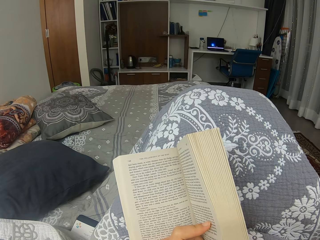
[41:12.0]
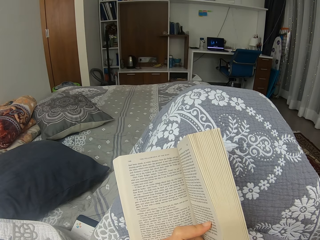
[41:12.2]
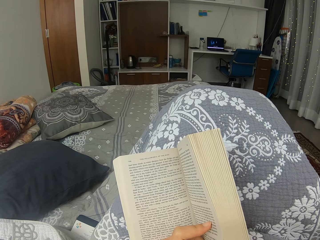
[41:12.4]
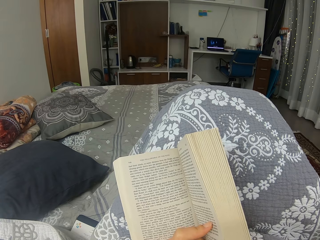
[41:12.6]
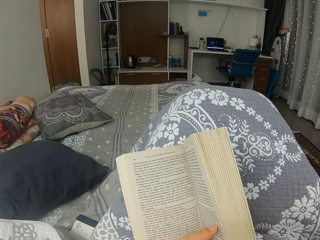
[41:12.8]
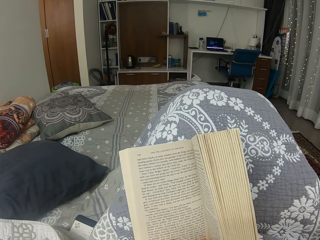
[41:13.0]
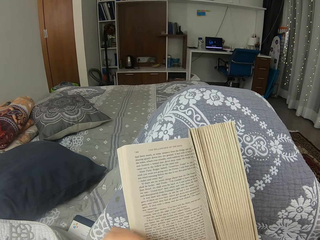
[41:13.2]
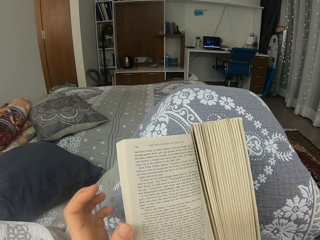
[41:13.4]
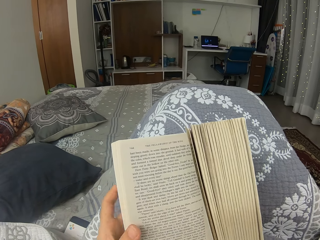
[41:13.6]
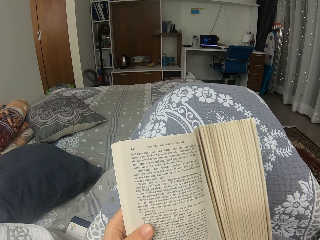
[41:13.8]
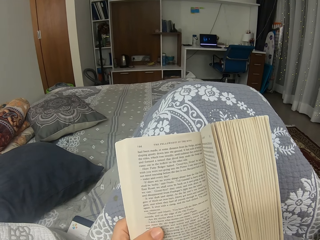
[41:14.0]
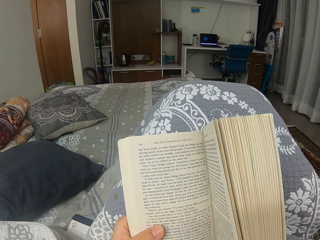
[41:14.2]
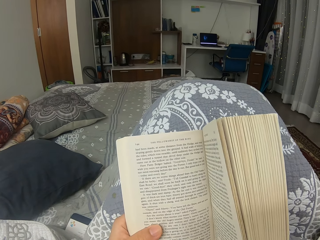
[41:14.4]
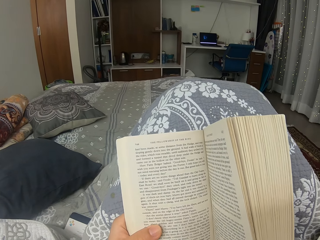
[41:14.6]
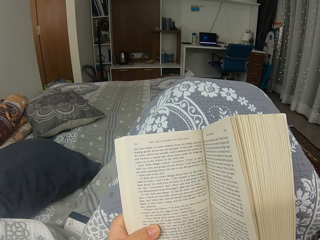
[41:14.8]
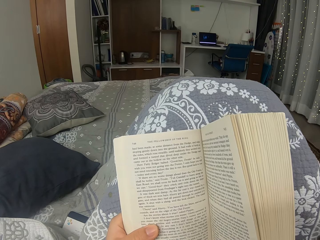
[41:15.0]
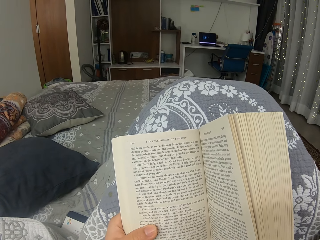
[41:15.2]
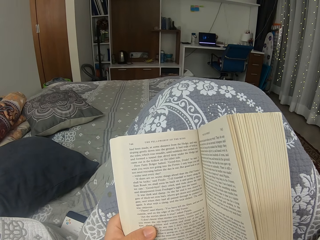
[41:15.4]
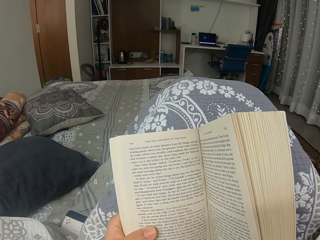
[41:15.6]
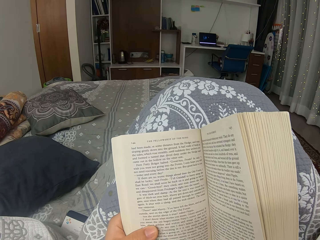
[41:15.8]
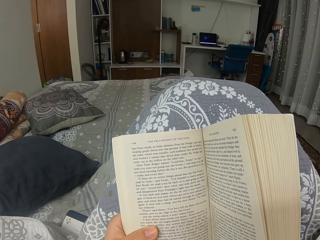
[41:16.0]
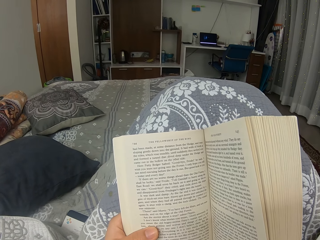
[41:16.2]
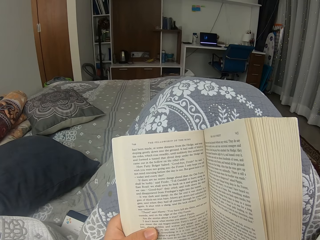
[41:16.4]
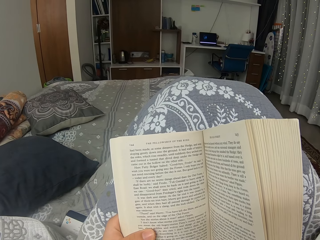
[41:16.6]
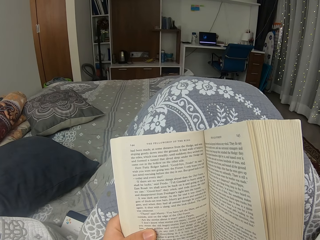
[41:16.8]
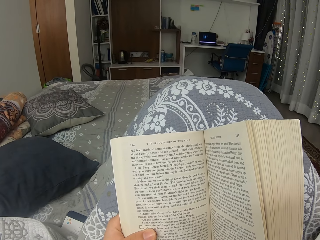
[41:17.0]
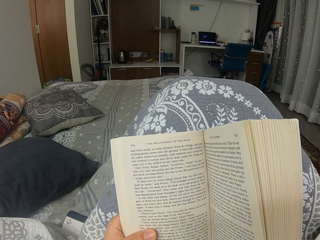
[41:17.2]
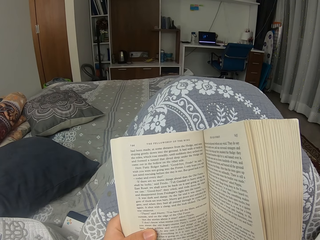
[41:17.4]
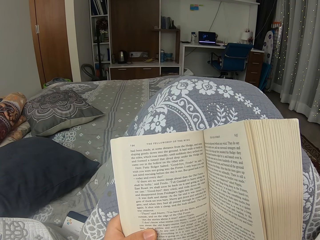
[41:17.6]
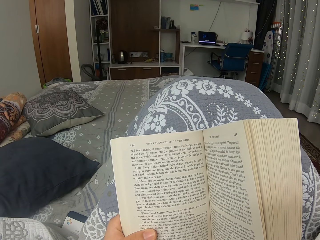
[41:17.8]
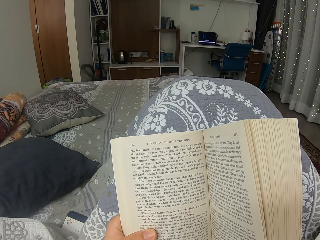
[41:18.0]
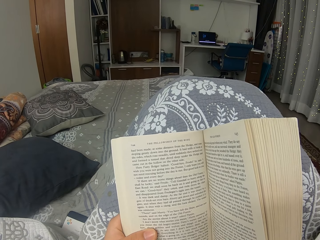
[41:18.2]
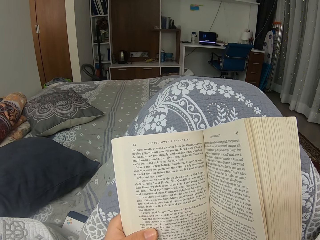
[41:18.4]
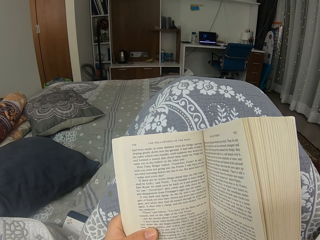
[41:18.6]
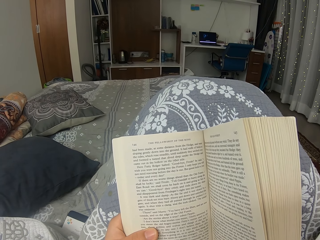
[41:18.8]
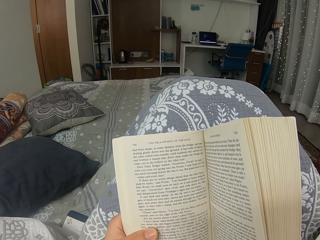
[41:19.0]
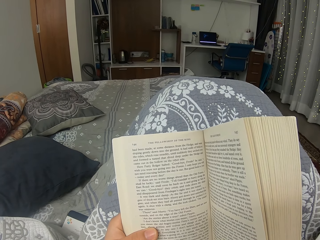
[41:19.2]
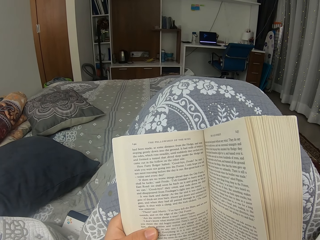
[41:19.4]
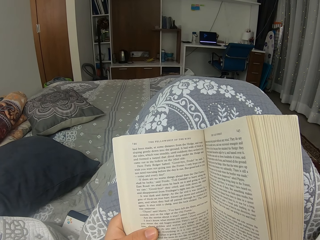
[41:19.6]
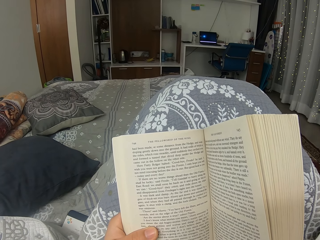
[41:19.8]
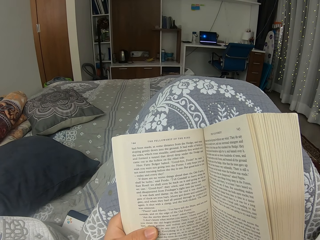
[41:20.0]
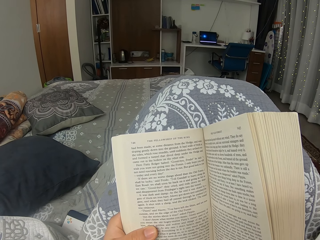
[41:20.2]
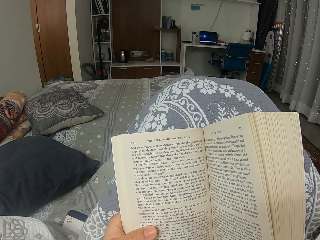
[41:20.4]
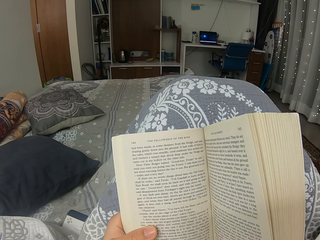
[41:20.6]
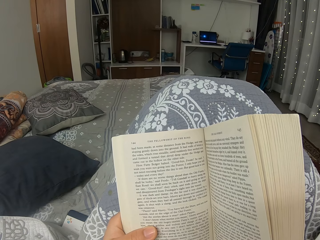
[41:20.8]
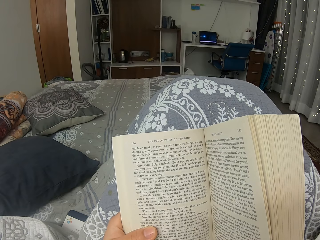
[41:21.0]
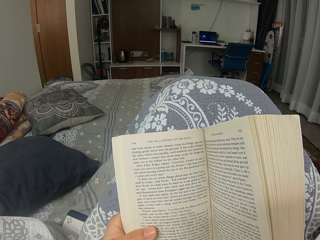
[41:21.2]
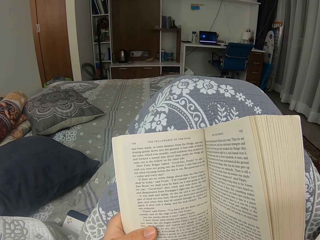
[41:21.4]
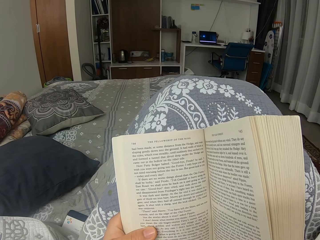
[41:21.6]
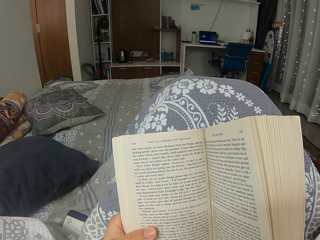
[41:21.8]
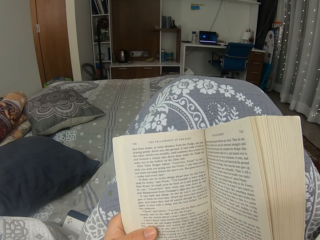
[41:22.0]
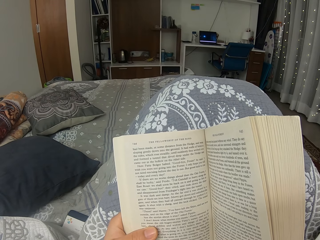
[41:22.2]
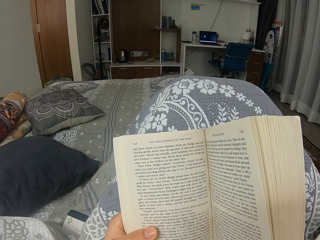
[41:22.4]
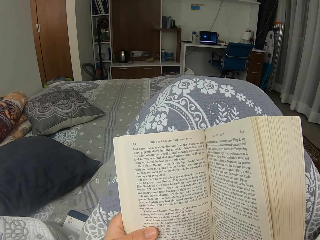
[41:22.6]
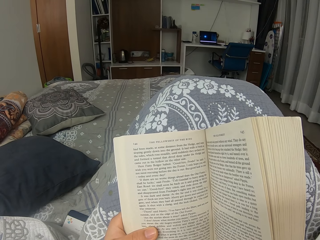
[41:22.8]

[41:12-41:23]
The camera wearer holds a book with hands. They lift the book. They read the book.

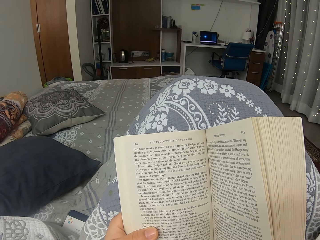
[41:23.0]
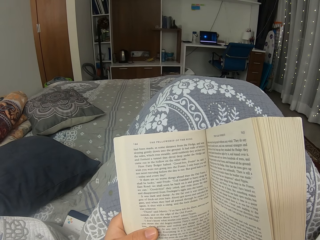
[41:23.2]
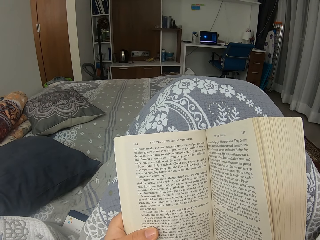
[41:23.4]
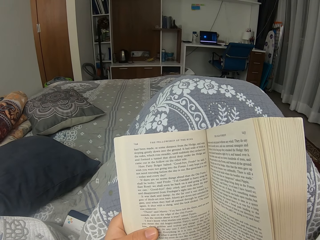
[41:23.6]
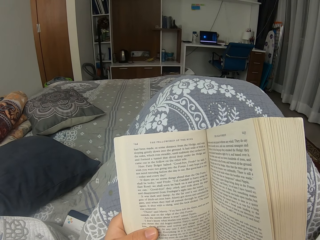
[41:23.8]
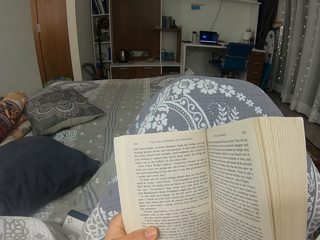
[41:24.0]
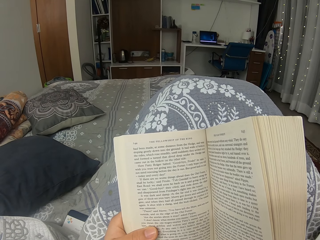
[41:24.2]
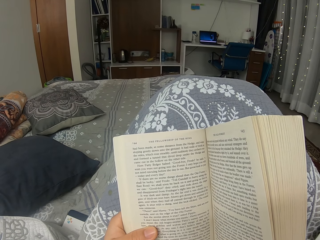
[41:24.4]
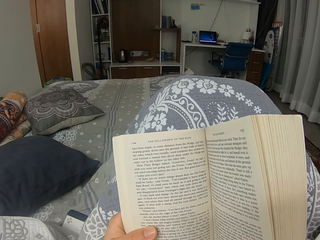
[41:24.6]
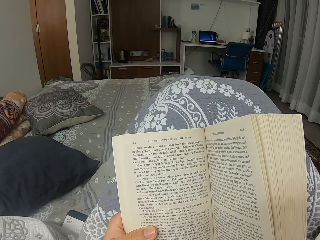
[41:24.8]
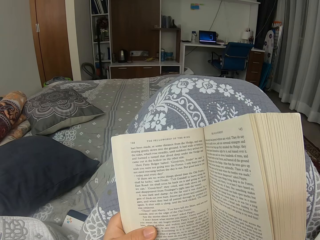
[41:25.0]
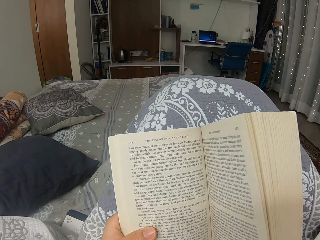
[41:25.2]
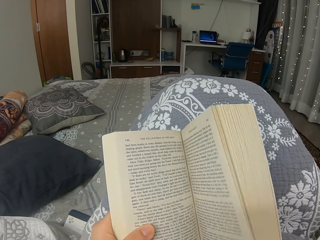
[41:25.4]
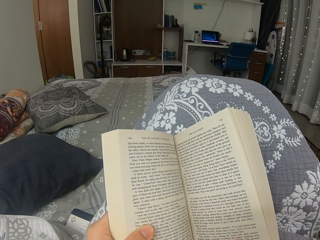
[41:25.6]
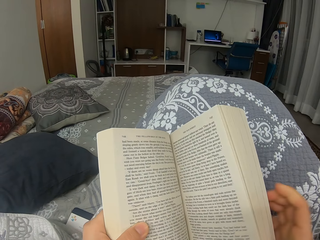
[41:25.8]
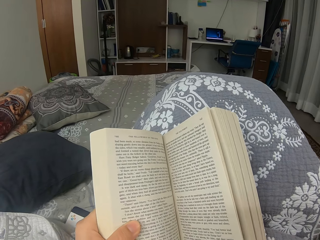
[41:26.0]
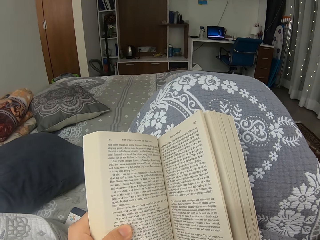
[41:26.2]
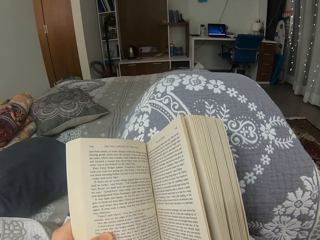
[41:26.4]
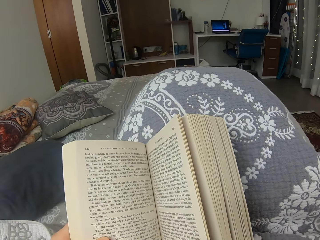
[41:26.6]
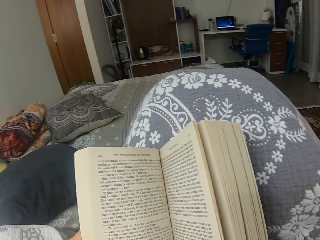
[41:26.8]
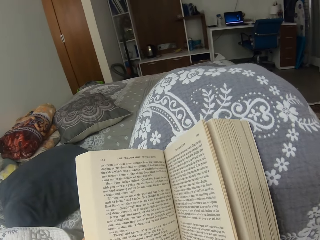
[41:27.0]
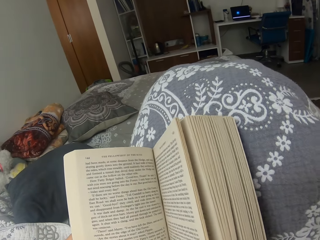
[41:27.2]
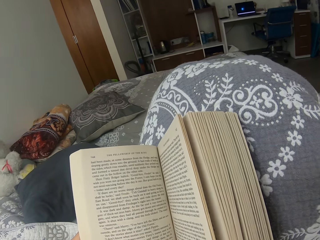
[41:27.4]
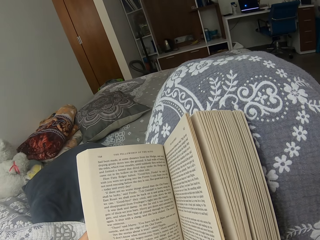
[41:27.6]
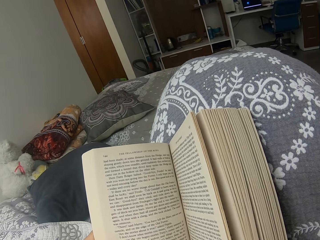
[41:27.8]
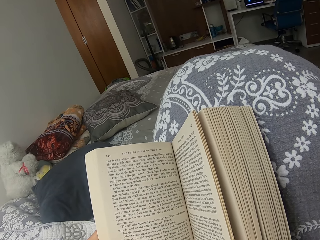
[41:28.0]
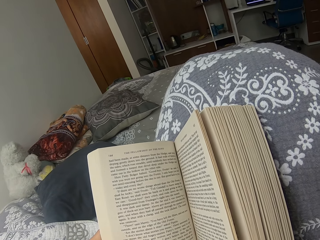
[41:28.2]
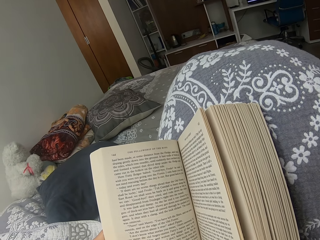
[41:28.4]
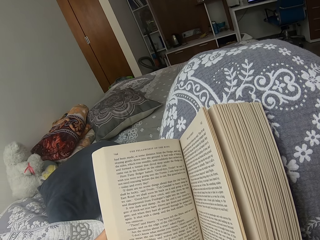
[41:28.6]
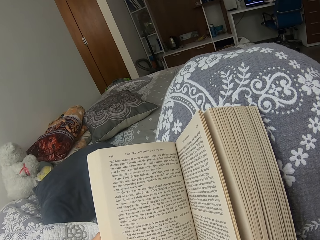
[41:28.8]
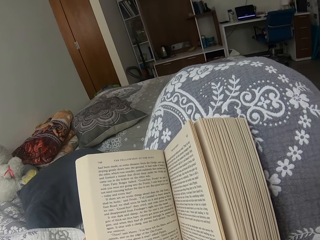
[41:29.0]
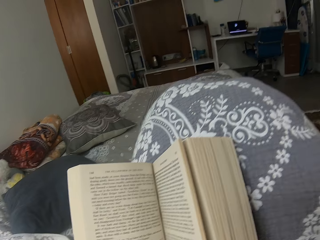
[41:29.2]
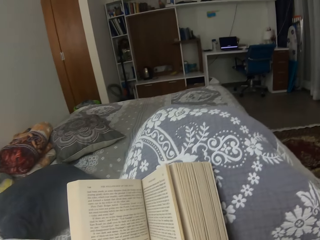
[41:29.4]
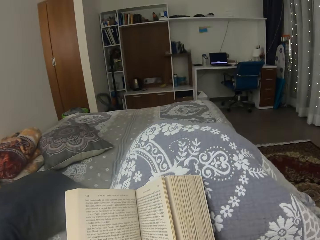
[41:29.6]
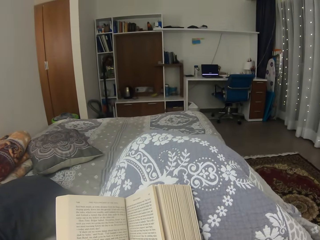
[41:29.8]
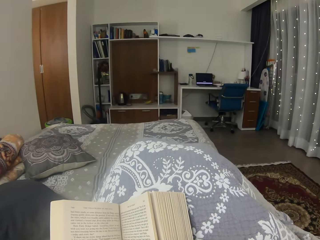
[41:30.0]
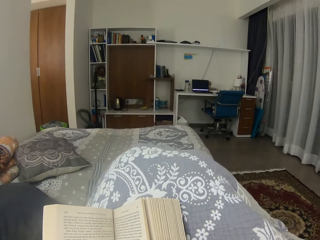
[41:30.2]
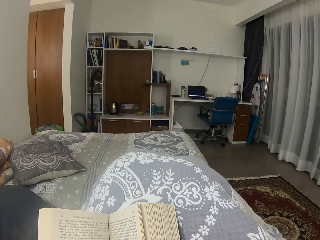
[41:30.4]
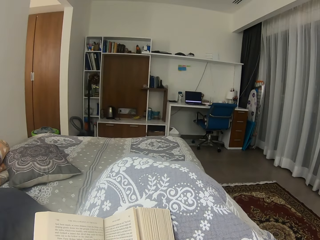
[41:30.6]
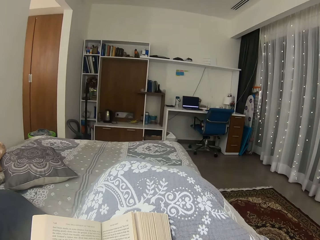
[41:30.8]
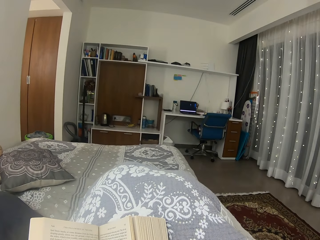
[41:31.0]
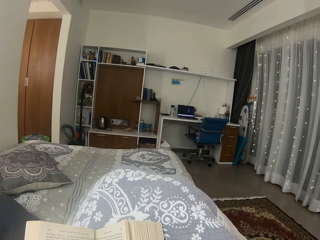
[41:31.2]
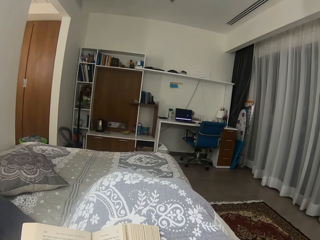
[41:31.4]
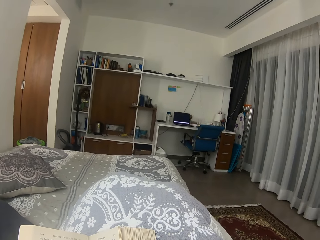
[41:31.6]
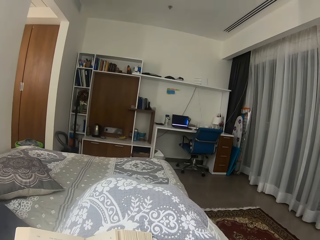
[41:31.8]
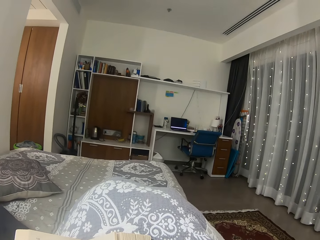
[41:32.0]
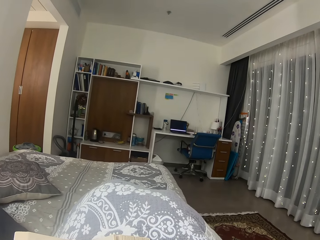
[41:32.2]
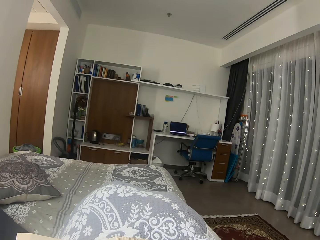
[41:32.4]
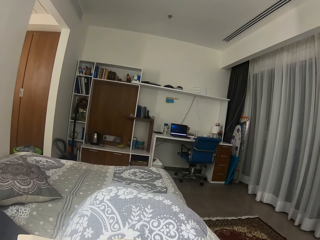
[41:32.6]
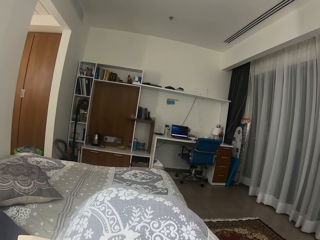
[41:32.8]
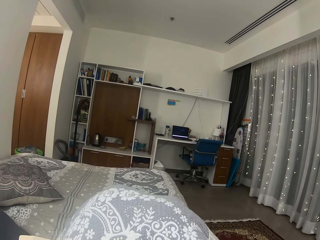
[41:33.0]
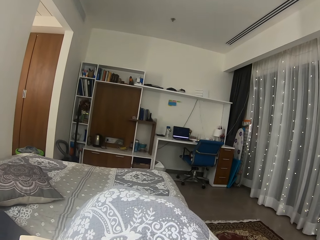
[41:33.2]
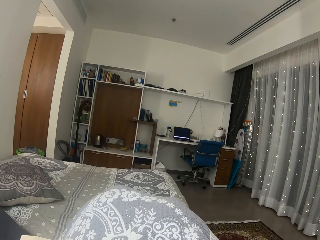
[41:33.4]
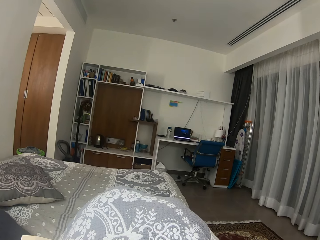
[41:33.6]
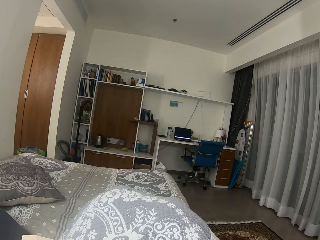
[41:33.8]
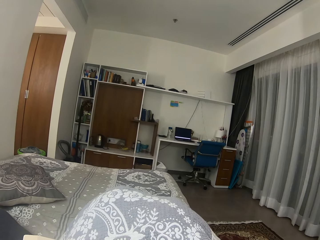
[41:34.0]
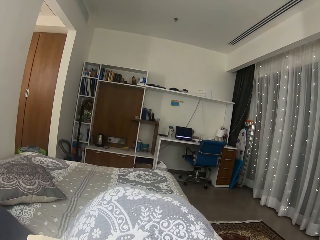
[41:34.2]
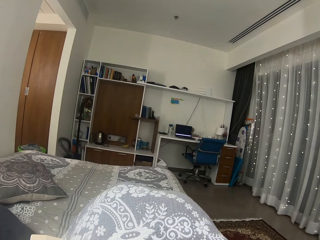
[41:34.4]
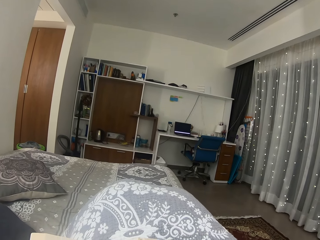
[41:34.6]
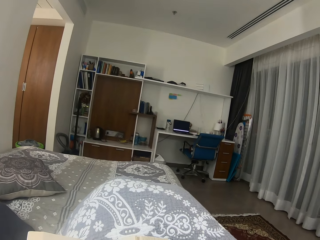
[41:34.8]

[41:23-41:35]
The camera wearer moves a hand. They put the book down. They watch a movie on a laptop on a table.
